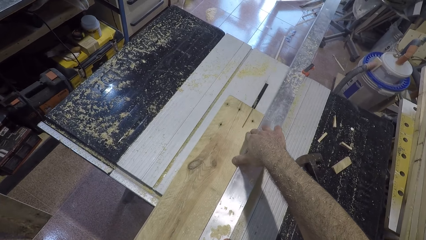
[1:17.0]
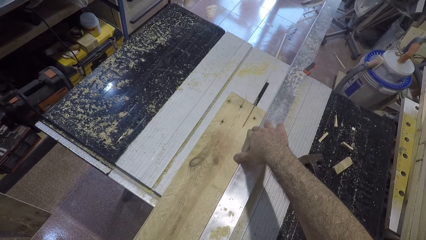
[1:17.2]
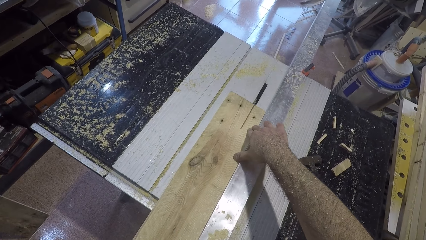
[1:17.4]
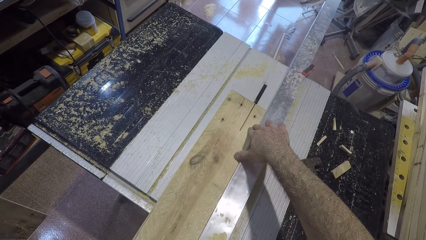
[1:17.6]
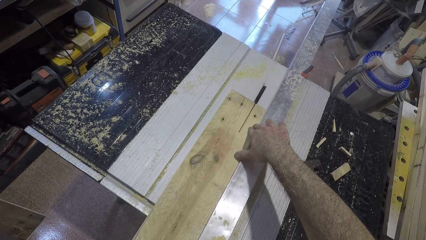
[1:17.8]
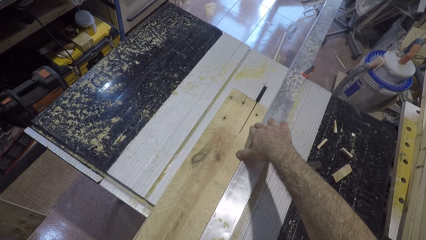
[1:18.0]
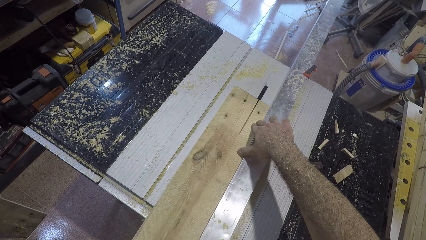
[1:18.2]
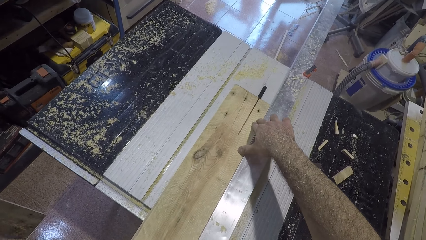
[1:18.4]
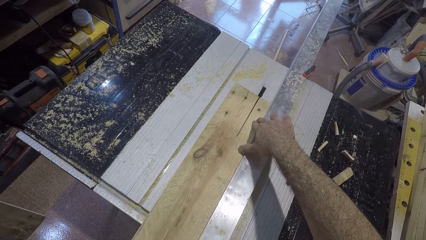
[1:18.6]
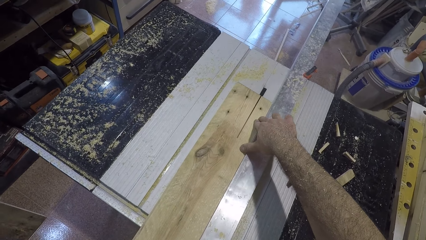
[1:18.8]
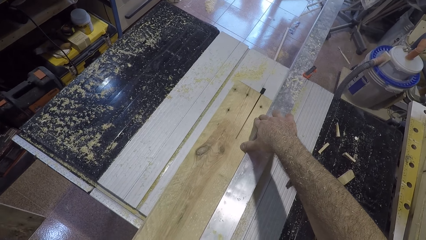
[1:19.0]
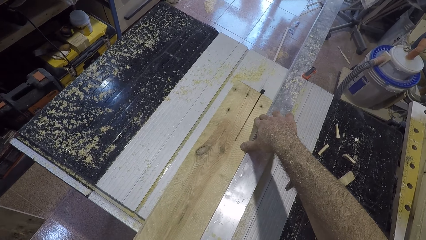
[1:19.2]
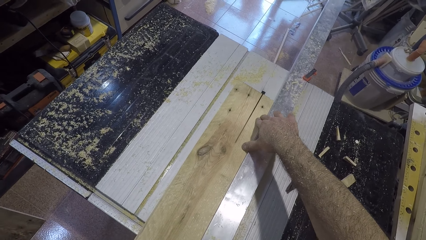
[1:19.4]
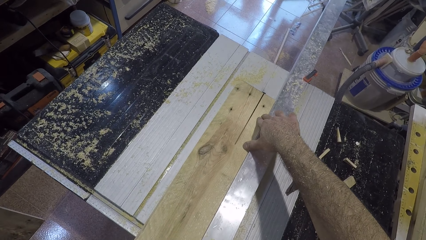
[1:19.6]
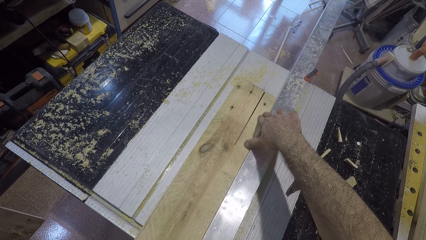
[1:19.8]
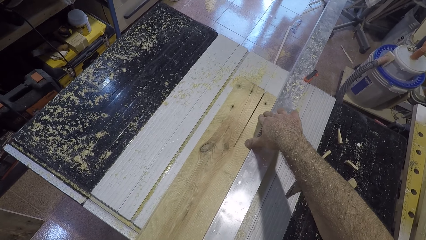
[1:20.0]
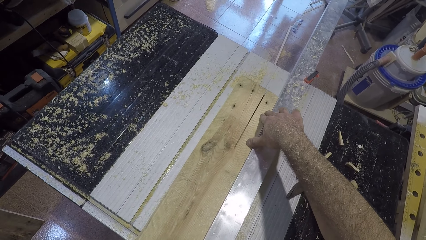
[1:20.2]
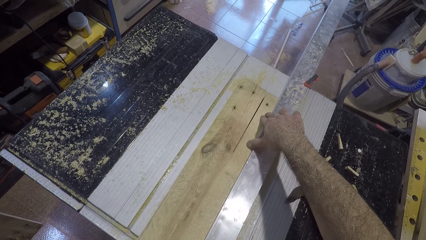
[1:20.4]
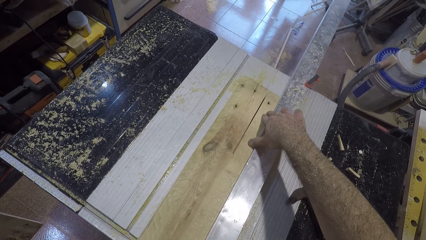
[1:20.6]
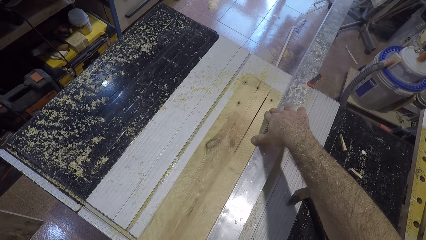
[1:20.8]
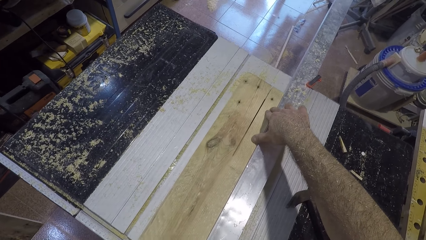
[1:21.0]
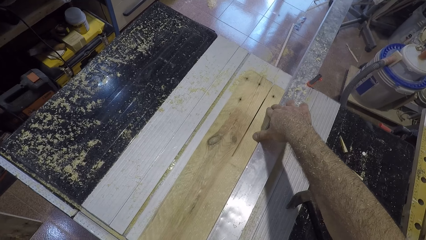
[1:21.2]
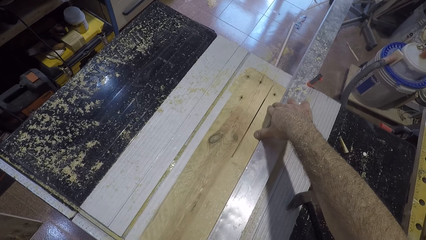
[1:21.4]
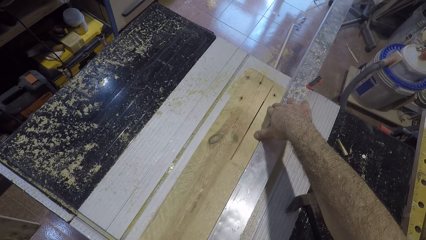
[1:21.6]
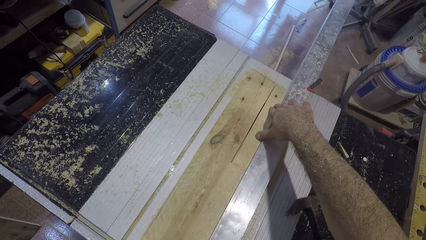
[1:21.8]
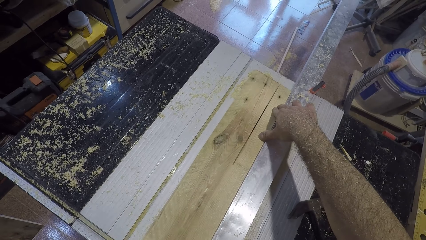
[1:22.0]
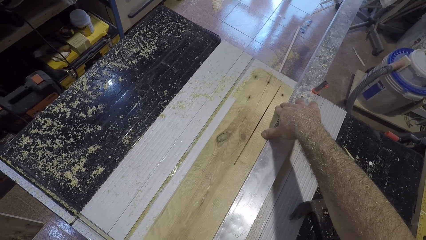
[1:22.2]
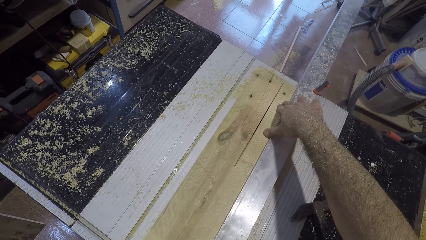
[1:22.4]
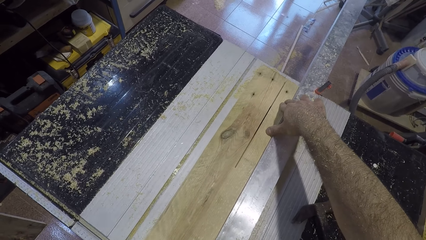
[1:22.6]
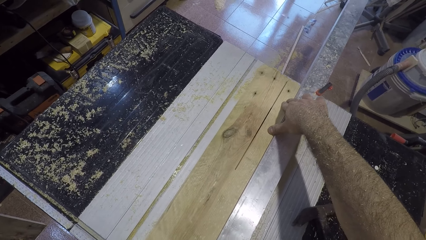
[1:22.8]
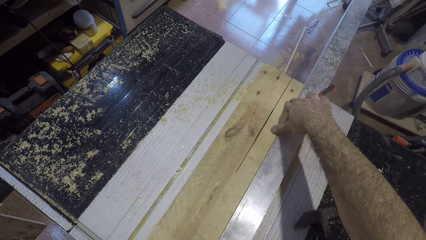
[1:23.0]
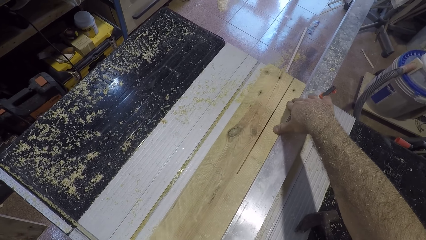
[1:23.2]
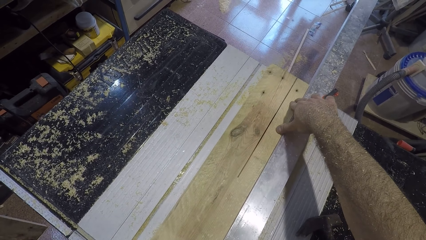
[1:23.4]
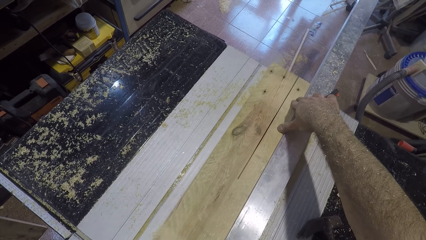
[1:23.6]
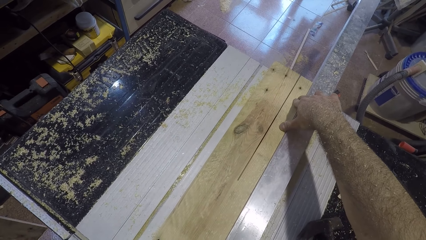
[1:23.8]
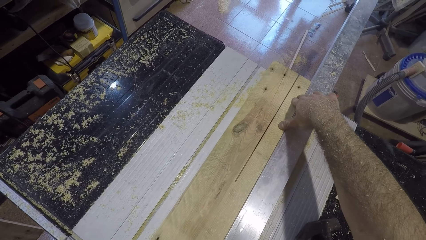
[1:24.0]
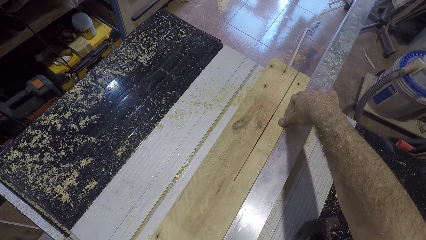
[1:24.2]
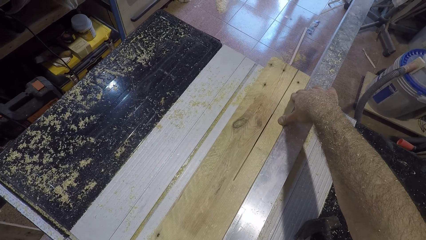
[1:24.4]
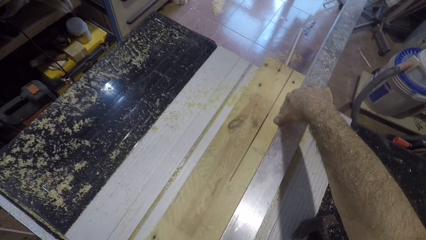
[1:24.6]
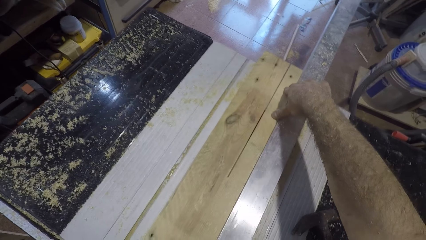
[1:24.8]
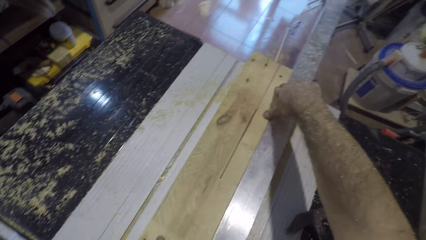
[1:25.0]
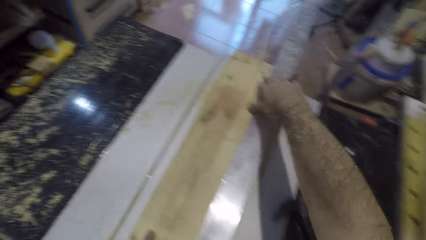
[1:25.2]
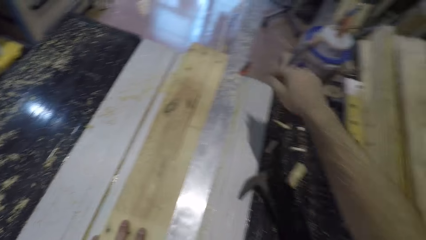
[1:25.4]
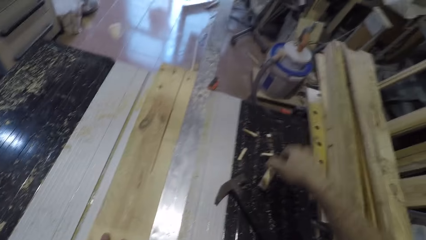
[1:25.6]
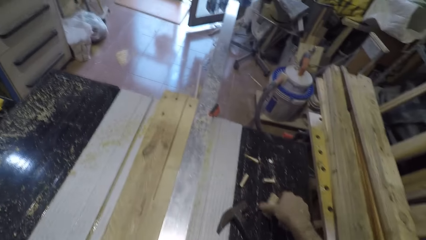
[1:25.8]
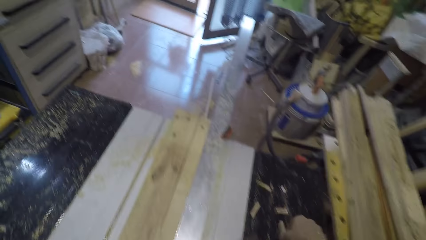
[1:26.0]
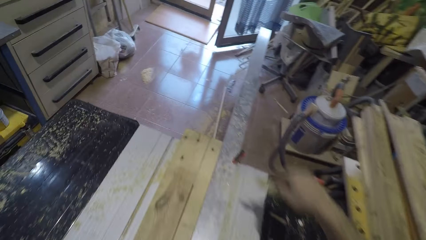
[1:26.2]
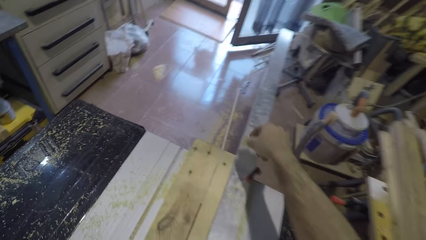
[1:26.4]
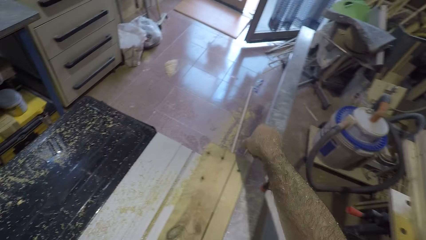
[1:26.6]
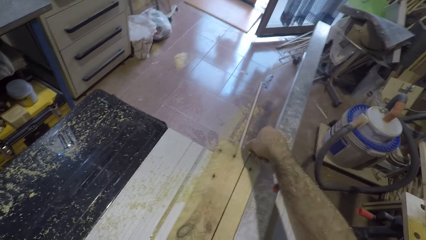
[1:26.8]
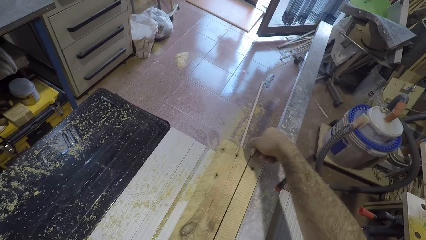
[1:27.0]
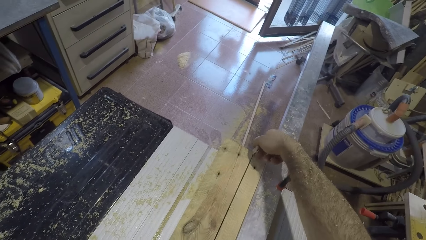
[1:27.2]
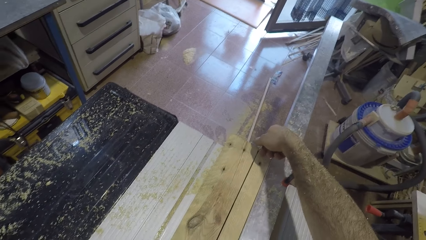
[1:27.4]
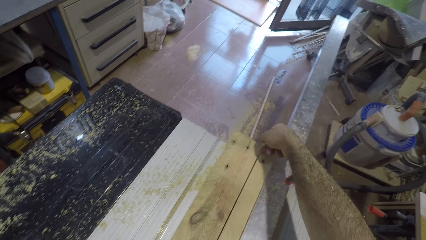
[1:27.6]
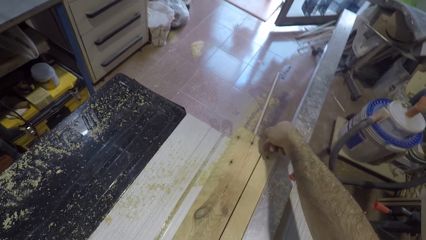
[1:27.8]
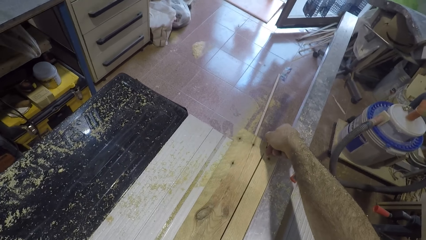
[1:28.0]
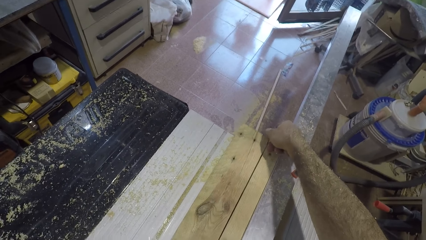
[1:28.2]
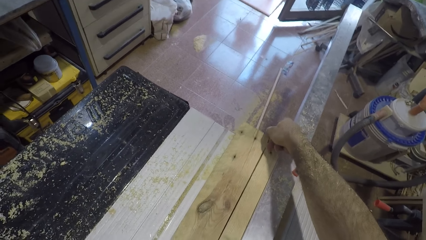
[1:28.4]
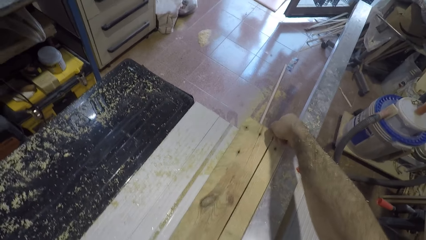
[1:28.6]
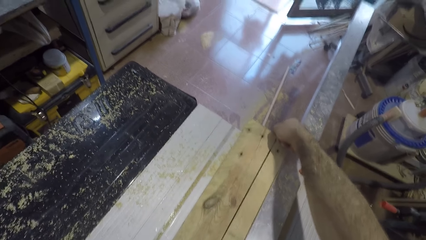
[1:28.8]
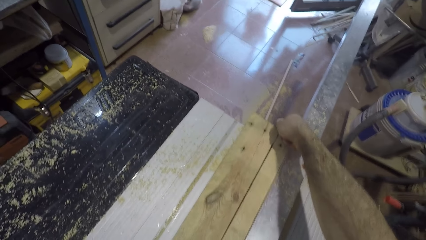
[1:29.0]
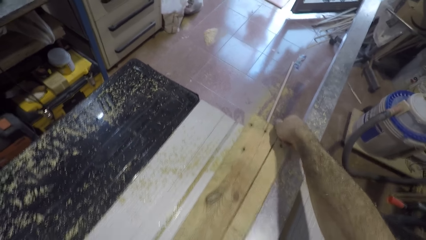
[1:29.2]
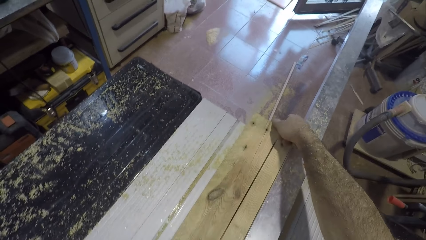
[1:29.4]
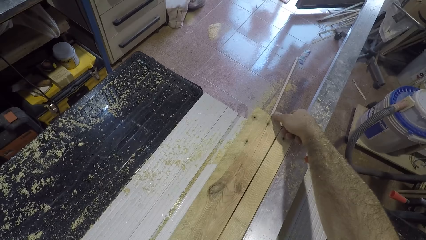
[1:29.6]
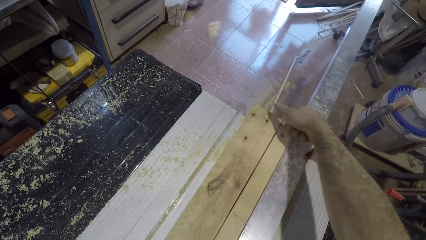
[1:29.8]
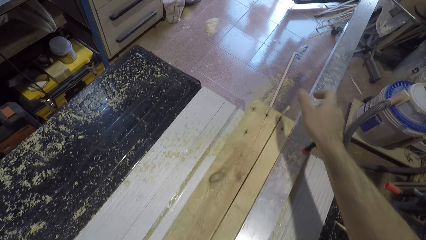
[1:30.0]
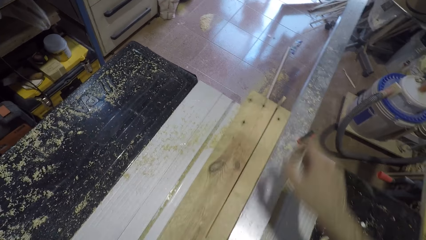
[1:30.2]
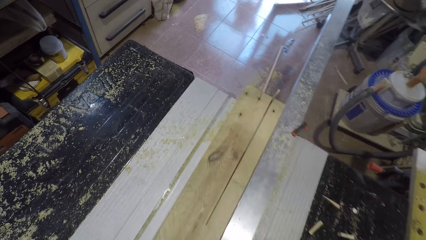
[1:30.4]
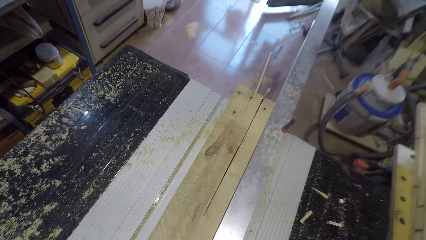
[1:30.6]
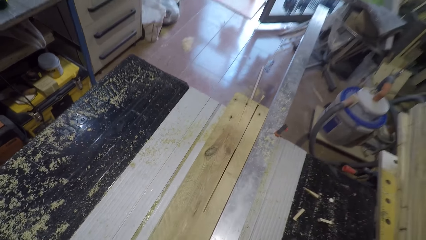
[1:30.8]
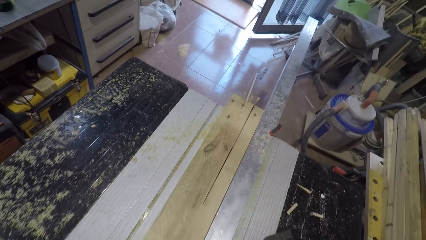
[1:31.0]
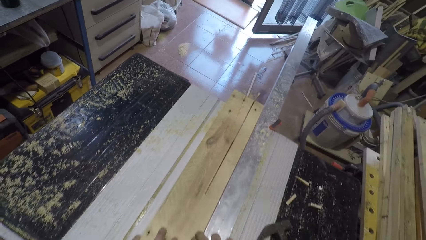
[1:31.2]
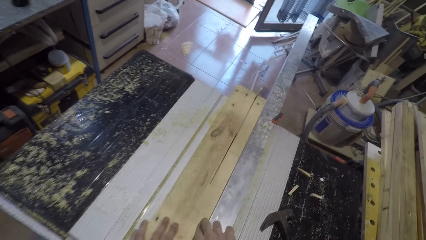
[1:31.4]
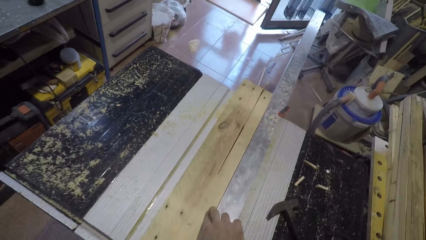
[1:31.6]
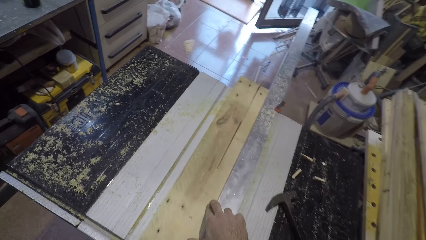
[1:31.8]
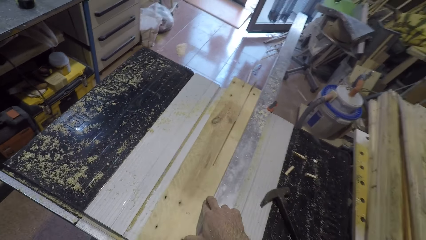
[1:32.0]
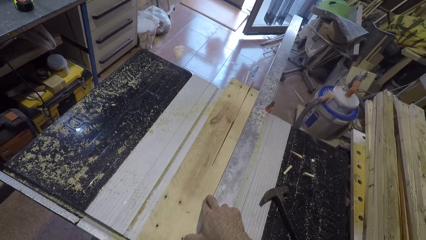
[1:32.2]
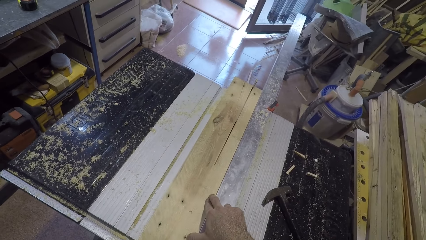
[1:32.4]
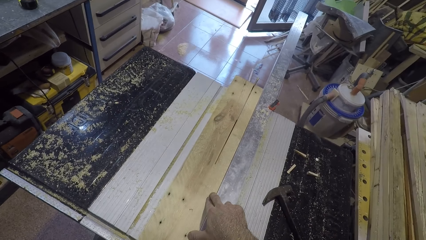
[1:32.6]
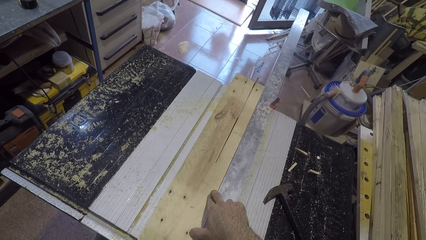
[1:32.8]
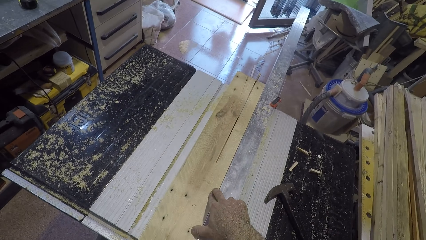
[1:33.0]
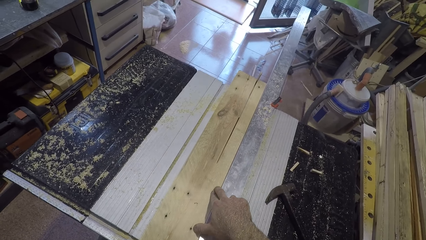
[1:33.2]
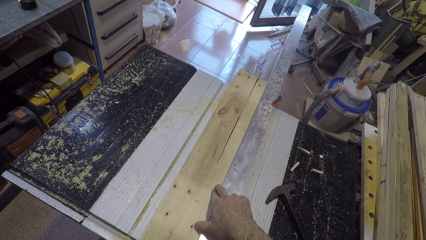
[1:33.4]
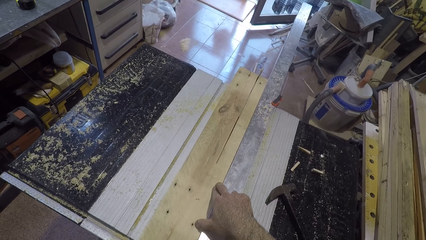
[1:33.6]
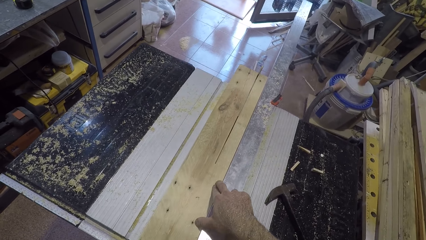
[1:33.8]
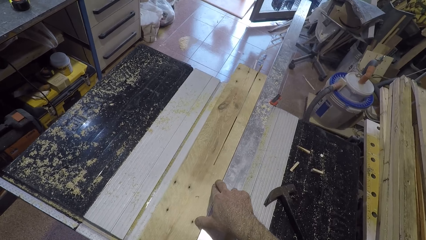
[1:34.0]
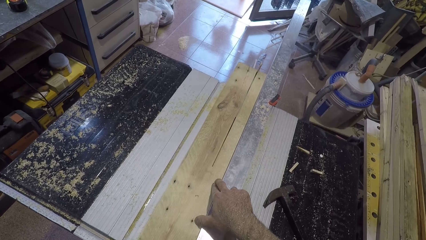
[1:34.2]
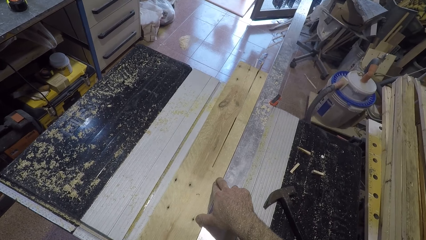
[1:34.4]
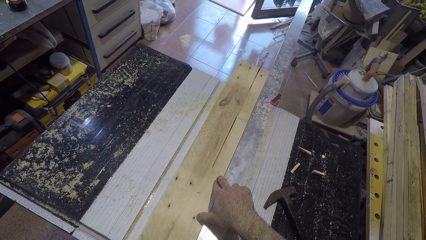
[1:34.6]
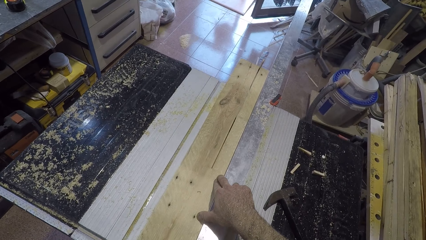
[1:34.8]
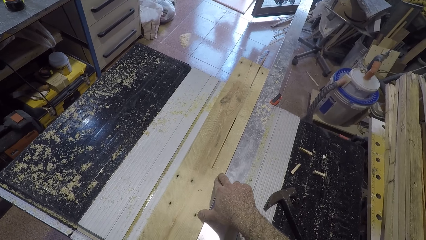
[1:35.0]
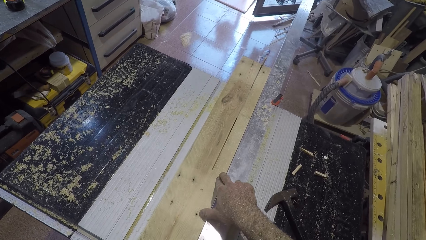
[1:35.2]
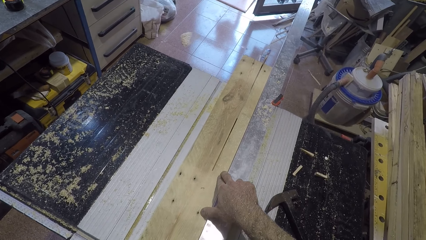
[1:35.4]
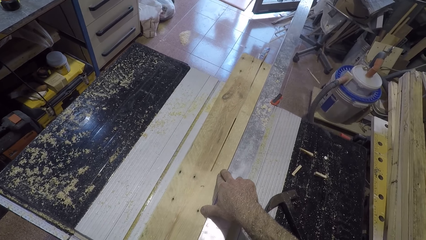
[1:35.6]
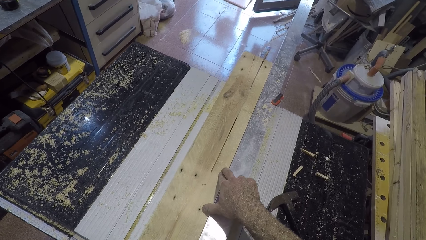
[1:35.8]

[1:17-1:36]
The camera wearer removes his right hand from the plank of wood. He picks up a small piece of wood on the wood splitting machine. He inserts the small piece in between the two pieces. He cuts the piece of wood with the electricity table saw wood cutter.
